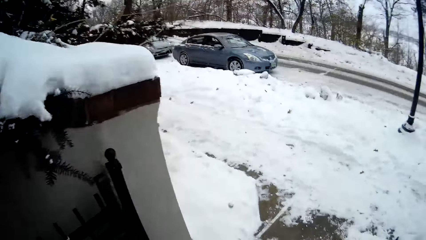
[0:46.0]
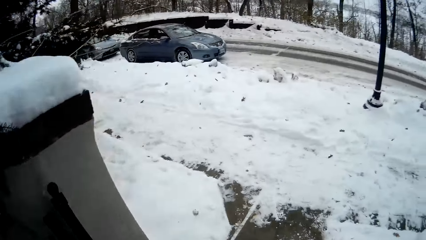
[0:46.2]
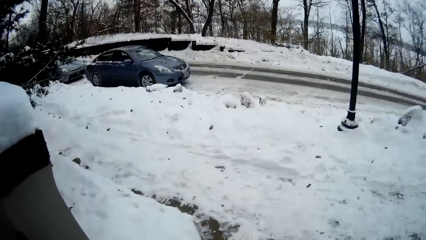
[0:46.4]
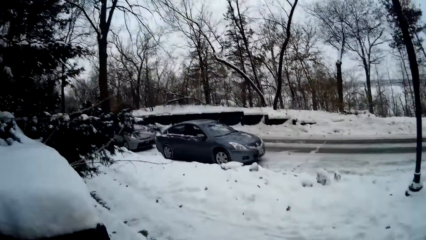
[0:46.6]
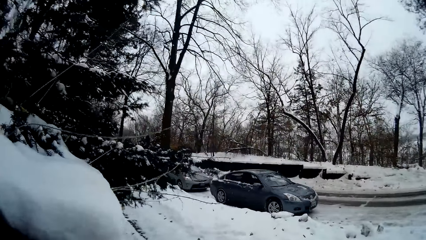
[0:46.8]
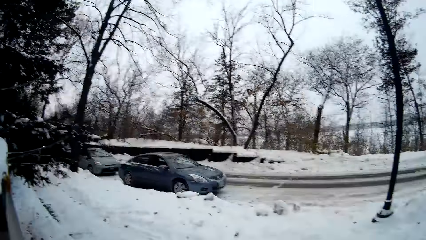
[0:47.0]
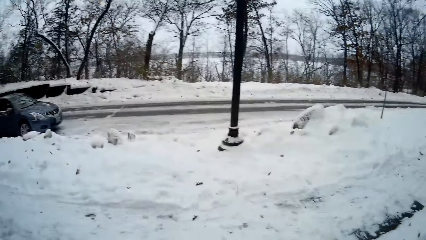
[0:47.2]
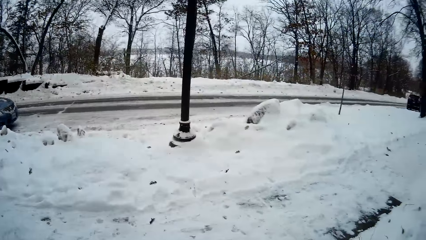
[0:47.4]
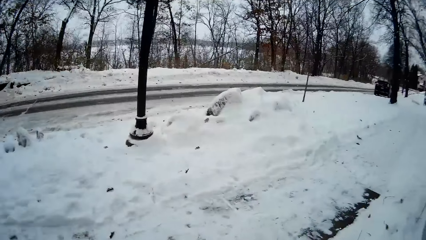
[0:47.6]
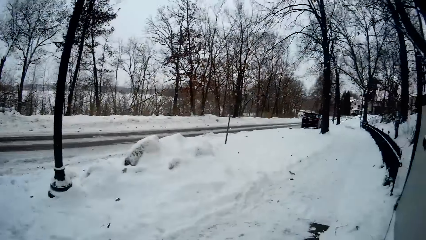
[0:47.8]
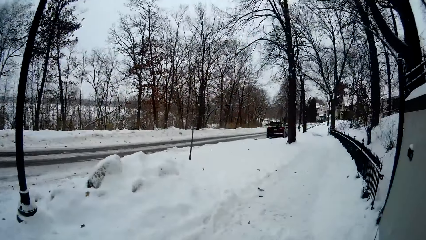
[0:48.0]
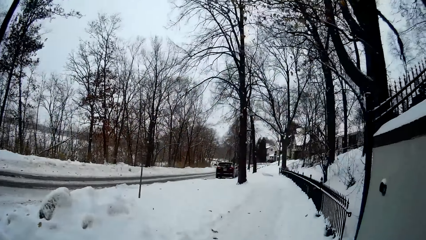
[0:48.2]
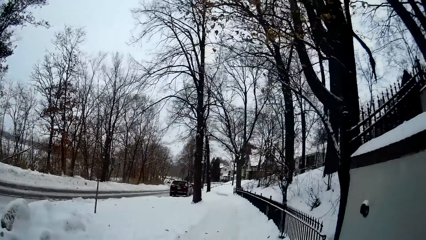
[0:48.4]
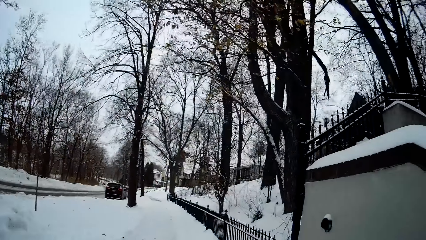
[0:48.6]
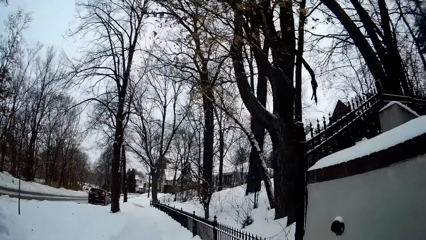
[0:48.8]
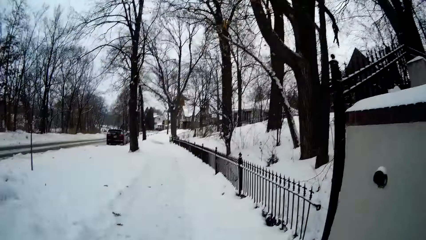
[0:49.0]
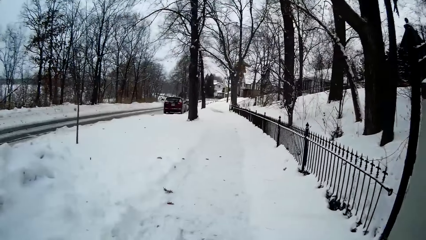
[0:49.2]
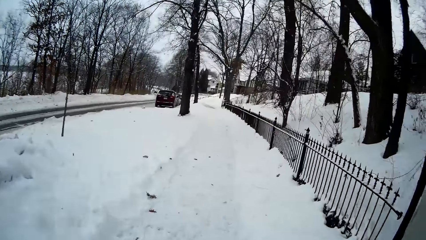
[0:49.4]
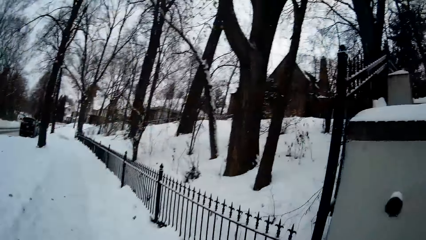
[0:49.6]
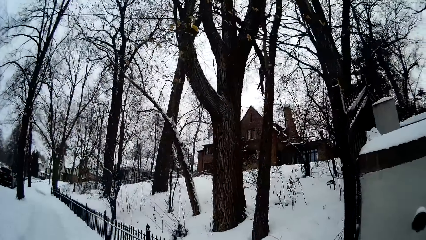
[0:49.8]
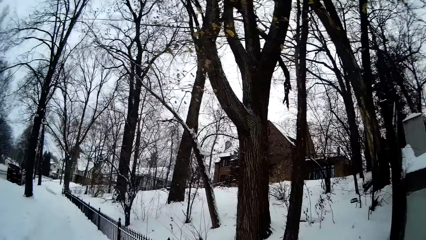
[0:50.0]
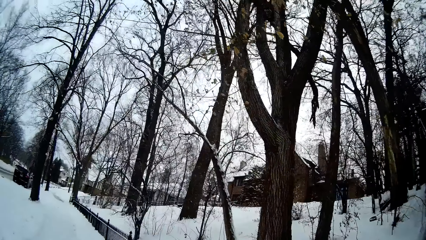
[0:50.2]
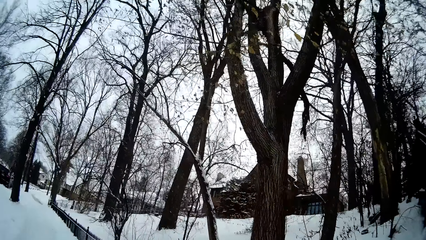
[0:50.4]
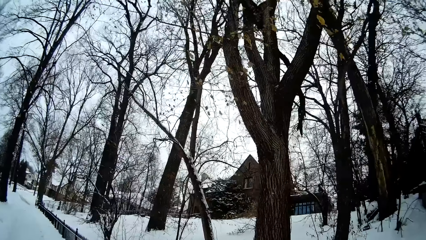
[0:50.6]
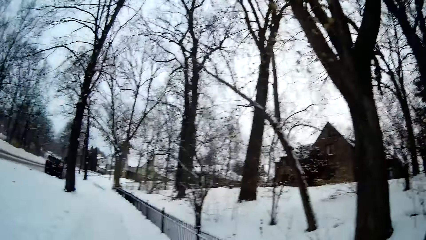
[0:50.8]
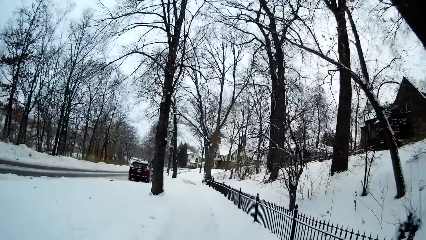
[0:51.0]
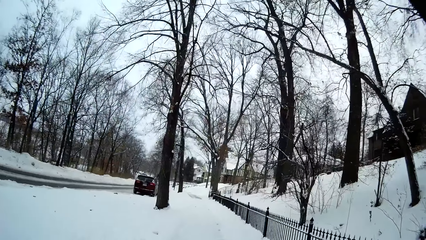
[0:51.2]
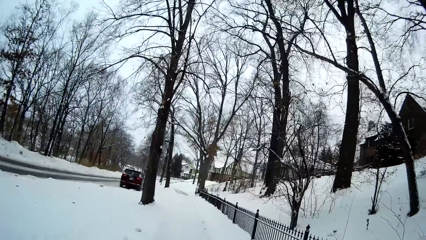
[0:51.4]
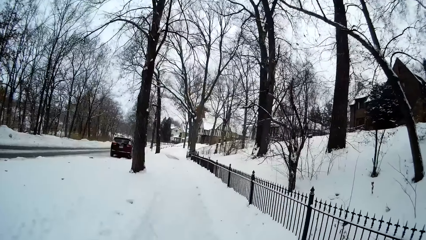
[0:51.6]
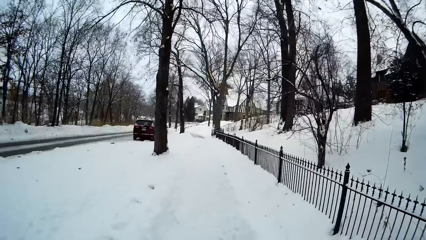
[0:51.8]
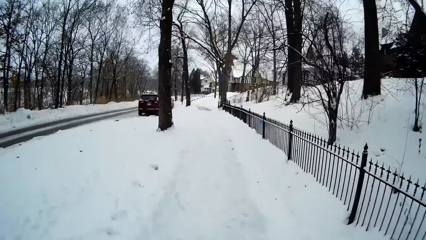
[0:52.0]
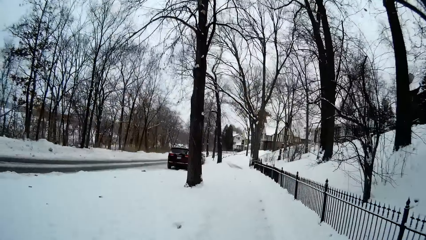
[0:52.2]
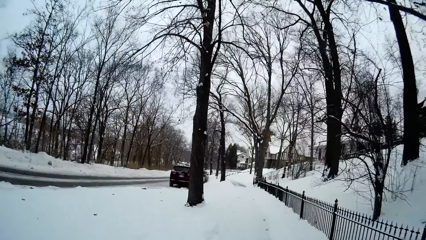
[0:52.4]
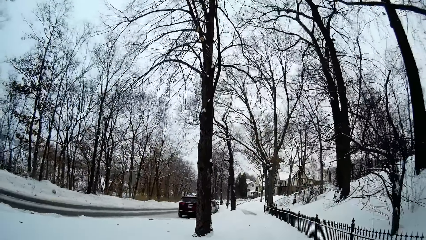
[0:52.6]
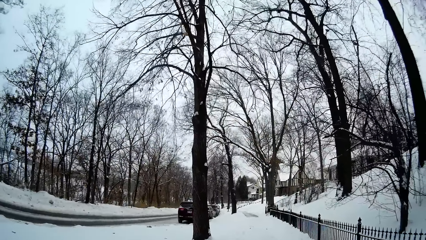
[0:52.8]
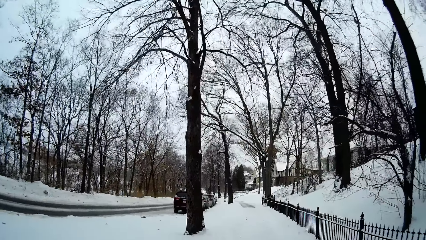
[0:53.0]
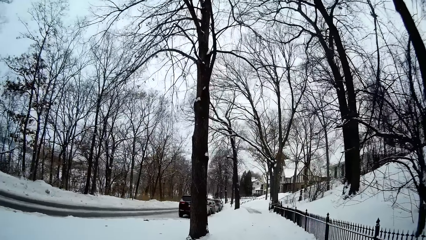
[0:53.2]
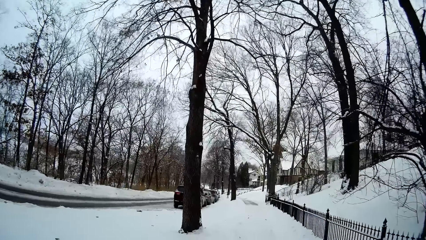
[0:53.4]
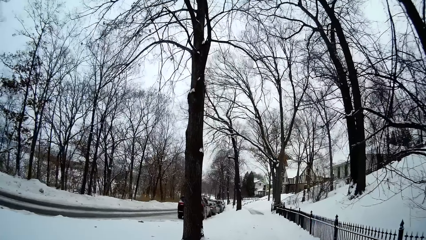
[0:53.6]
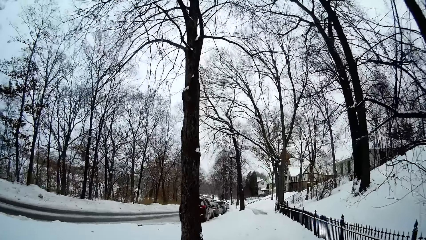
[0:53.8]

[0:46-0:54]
The camera wearer walks on the walkway.
